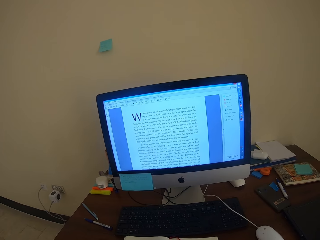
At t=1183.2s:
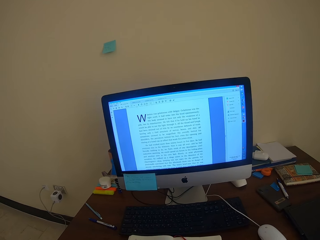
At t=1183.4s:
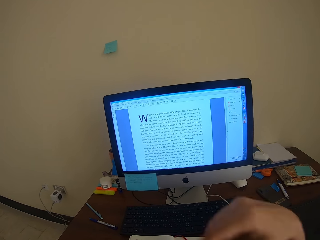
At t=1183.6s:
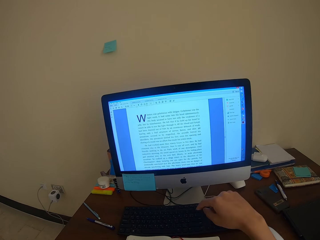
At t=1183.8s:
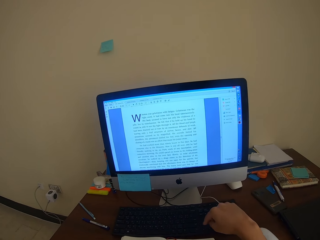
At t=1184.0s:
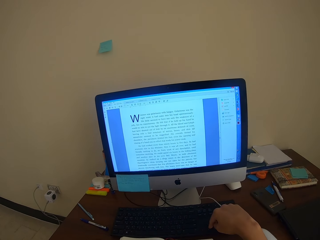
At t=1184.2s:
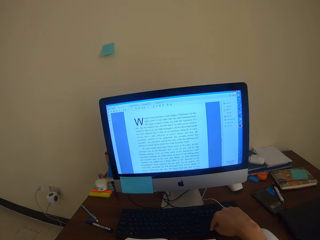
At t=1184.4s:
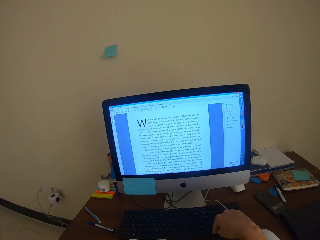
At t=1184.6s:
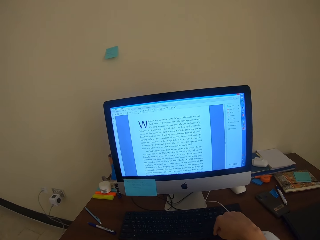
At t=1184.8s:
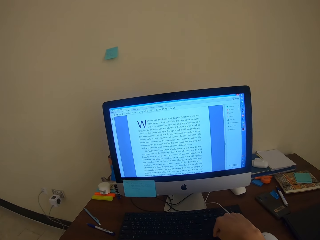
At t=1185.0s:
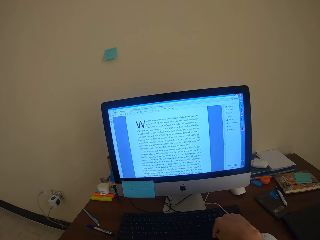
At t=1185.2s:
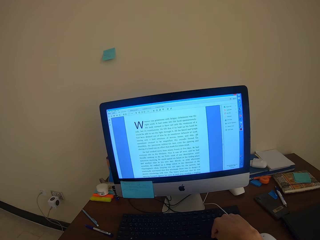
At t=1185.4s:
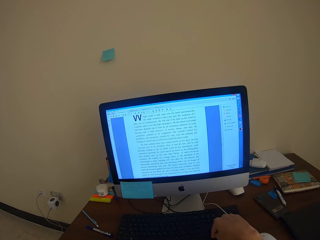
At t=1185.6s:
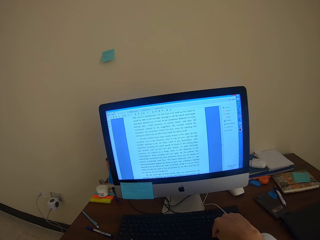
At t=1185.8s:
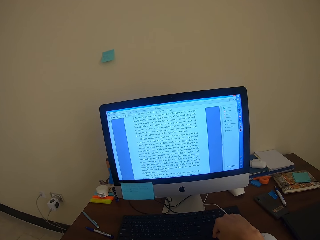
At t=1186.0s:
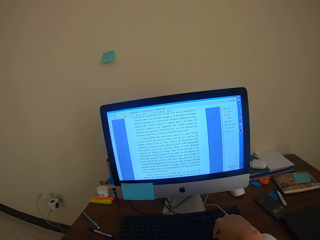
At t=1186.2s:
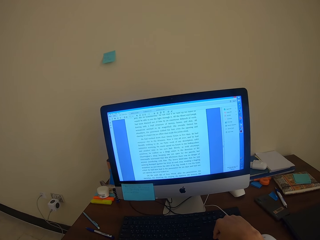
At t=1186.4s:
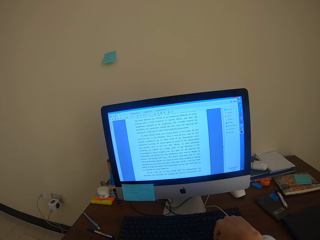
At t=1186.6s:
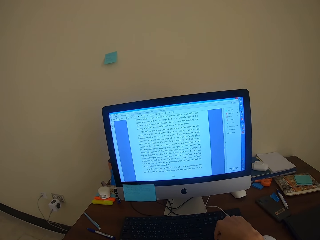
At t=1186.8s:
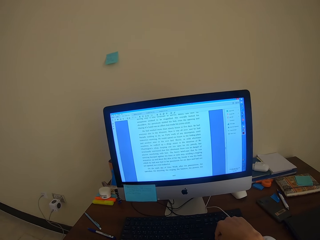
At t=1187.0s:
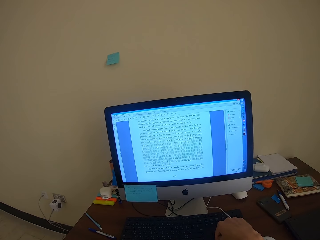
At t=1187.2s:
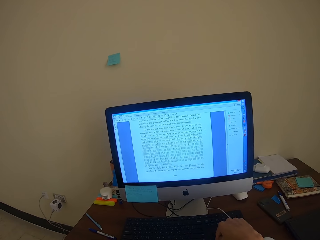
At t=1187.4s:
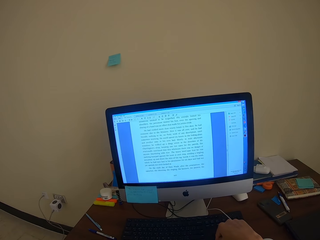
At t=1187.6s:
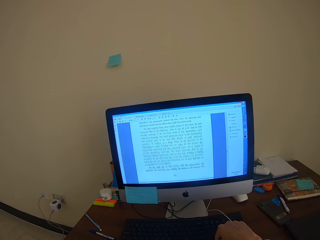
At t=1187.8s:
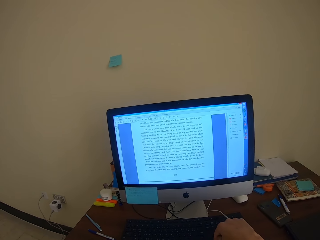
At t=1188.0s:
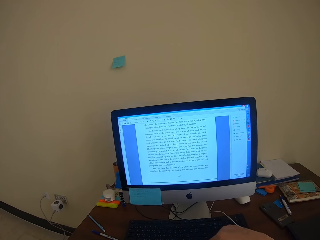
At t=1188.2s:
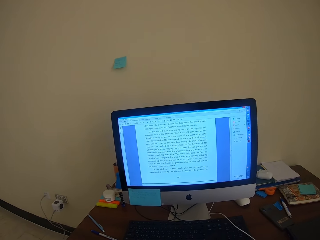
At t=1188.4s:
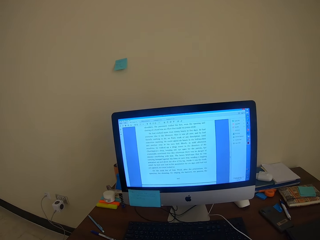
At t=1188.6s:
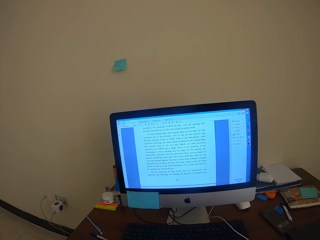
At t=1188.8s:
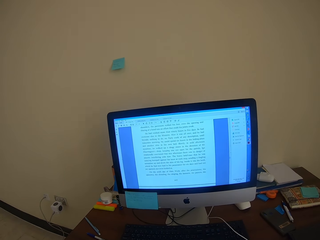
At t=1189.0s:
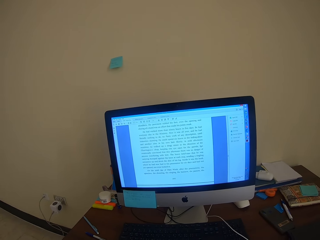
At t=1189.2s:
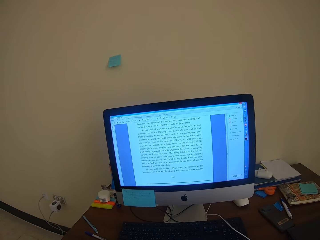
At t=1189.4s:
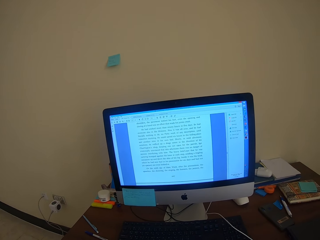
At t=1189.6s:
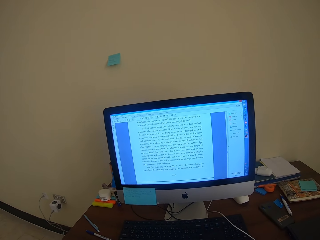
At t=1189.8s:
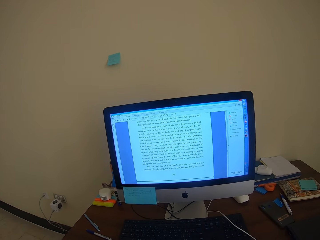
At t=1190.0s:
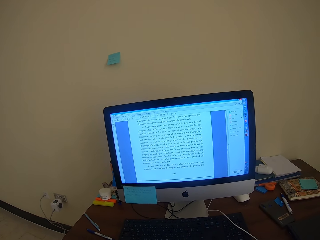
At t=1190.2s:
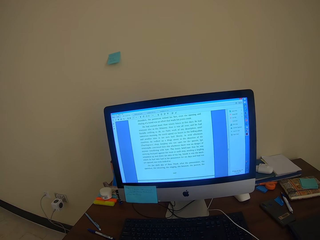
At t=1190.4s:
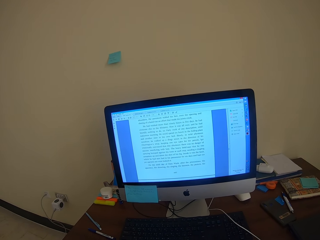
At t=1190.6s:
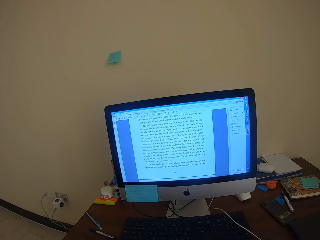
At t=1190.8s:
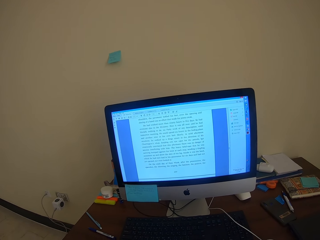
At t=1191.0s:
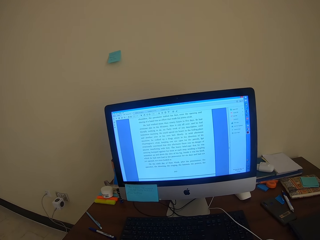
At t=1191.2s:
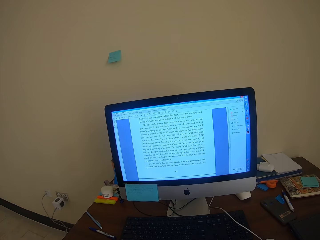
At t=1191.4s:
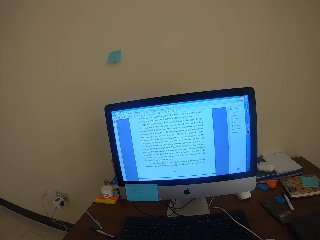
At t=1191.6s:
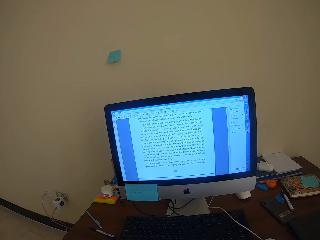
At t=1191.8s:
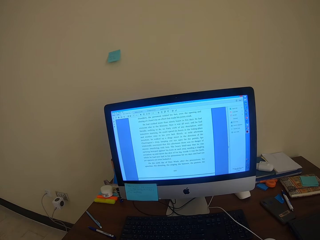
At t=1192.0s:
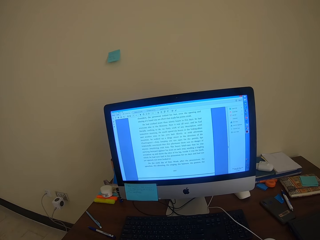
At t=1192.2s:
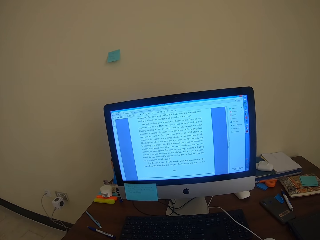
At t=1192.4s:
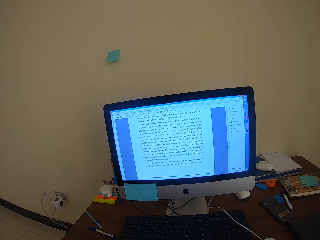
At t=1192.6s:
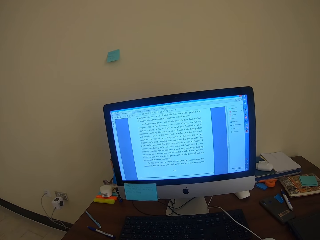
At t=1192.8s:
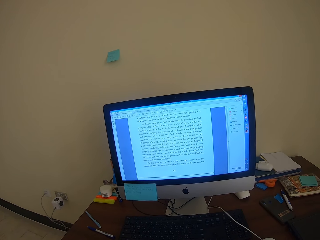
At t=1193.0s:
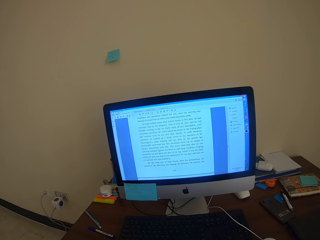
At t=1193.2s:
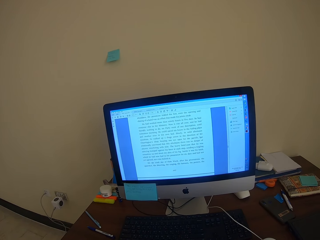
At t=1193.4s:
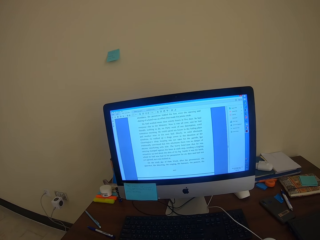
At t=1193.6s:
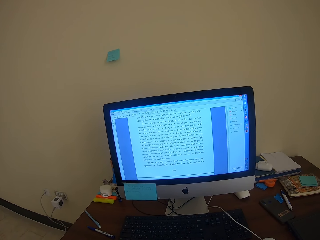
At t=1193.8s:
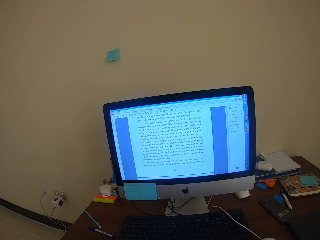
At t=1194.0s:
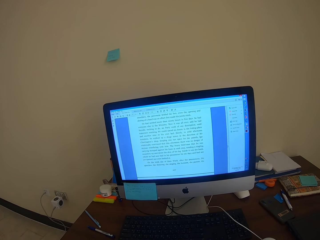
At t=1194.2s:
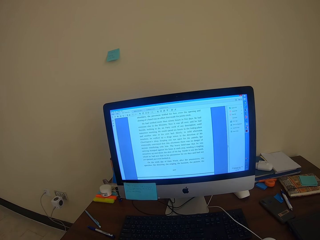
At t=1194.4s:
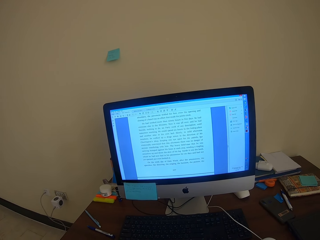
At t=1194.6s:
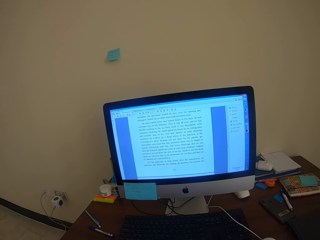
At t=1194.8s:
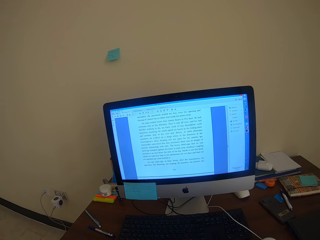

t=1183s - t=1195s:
The camera wearer presses on the keyboard. They read.

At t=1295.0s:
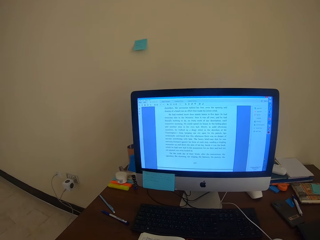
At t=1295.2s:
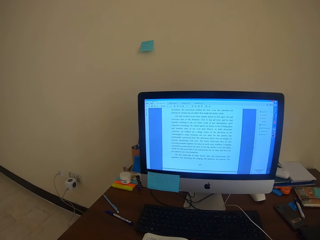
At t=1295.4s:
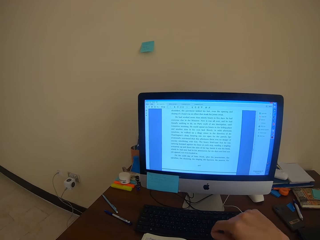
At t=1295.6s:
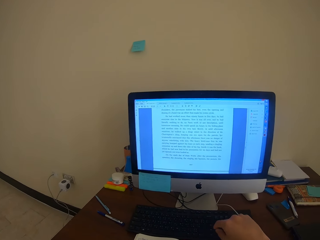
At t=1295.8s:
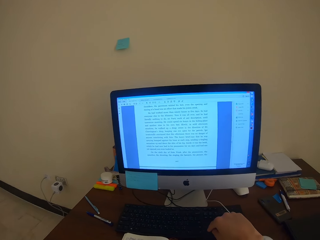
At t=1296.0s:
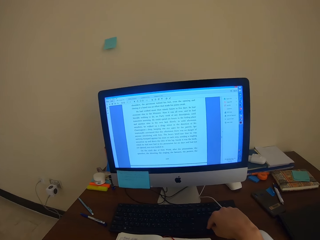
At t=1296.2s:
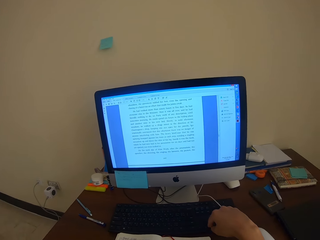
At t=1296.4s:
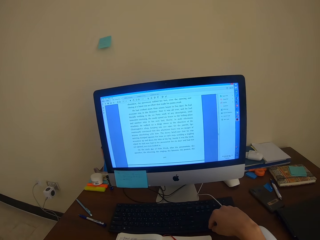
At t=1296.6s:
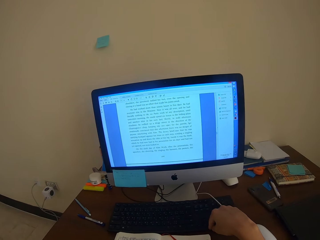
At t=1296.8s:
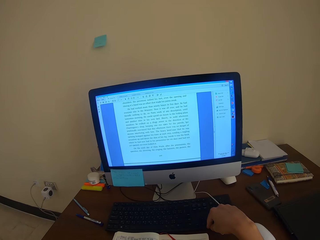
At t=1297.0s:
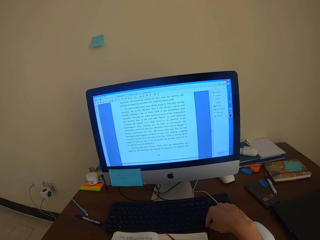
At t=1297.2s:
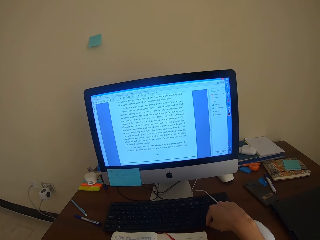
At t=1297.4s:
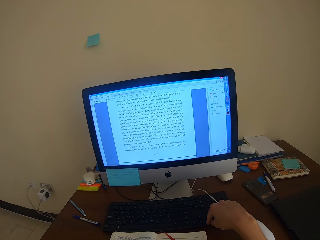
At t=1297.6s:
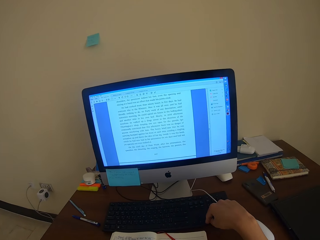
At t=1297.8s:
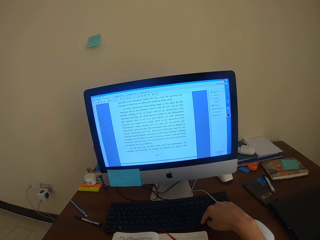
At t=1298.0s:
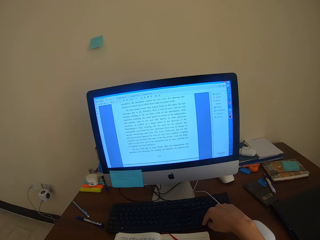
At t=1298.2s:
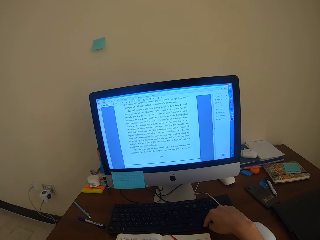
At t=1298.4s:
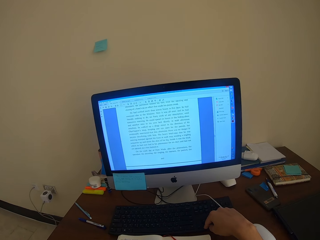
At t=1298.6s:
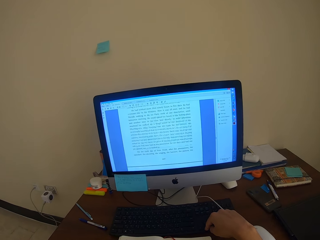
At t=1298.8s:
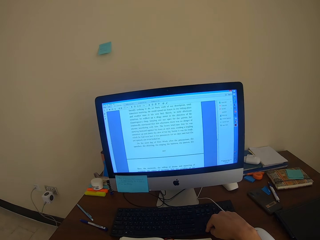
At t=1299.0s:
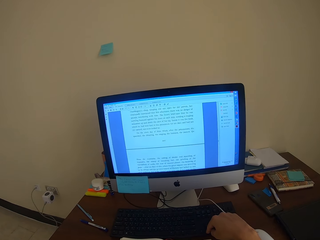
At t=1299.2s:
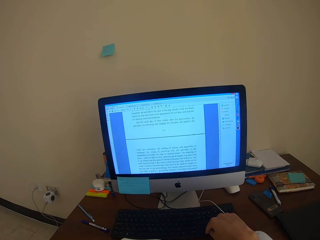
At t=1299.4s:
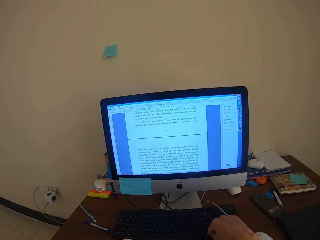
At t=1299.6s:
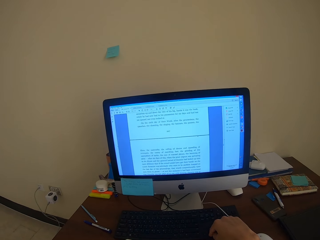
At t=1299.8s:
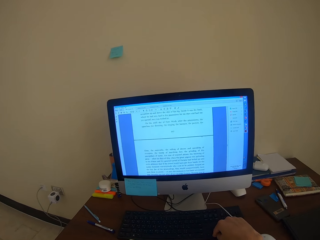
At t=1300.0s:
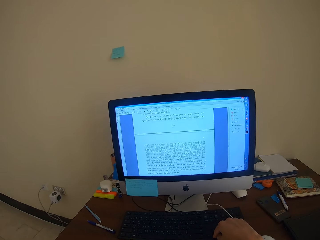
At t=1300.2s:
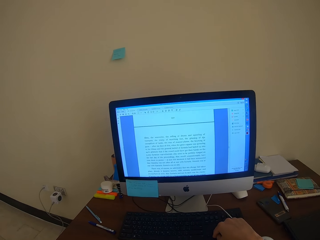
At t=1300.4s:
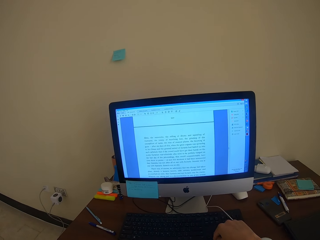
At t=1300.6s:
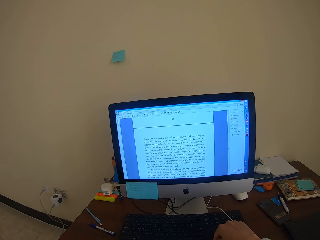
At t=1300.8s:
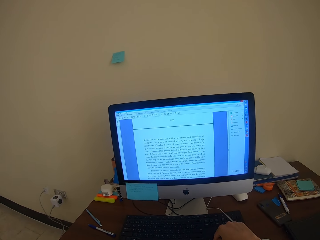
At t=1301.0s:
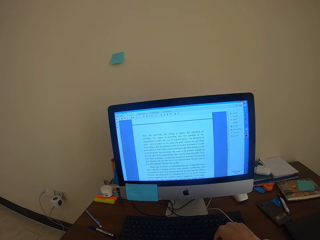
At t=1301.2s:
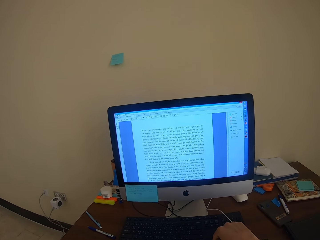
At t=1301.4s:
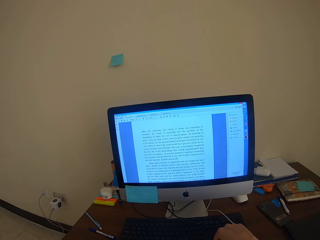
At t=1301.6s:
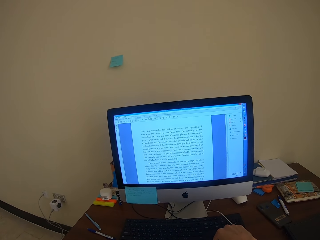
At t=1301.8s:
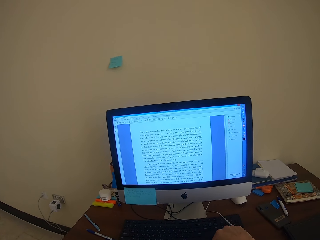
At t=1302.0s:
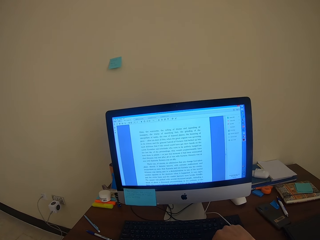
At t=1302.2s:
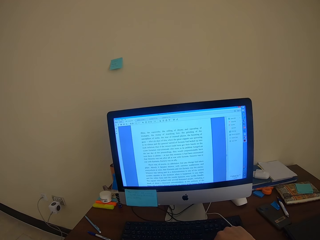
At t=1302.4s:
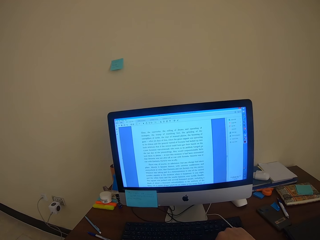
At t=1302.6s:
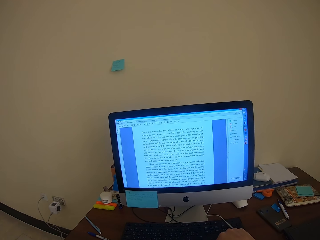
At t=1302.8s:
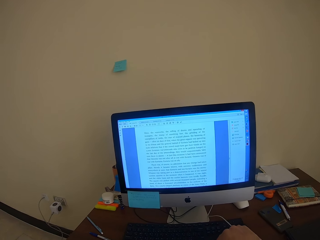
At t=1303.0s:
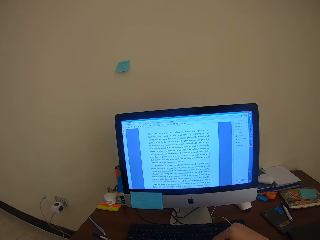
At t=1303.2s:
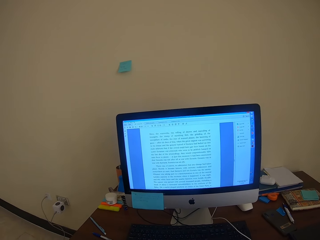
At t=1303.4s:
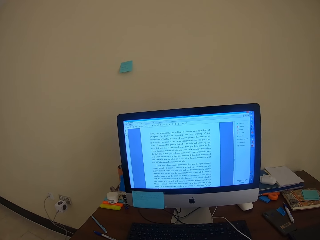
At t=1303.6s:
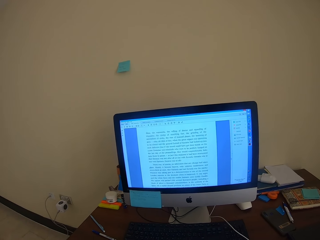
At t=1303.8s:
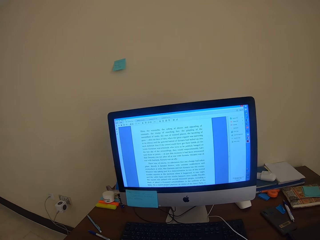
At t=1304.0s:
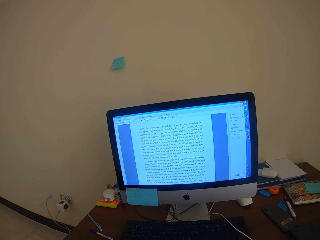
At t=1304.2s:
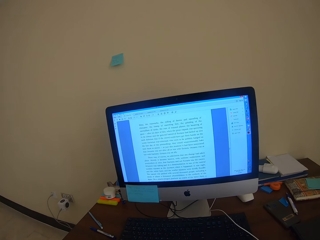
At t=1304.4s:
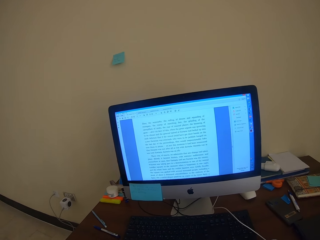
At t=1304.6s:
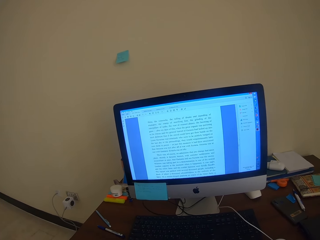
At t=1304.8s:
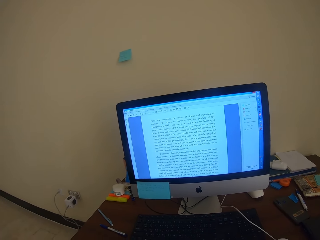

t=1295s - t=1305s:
The camera wearer presses on the keyboard. They scroll down using the keyboard. They read from the computer.
